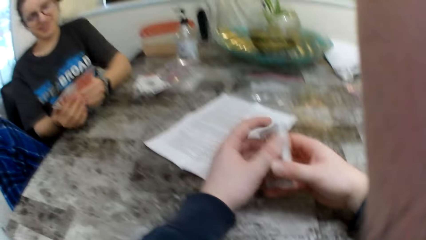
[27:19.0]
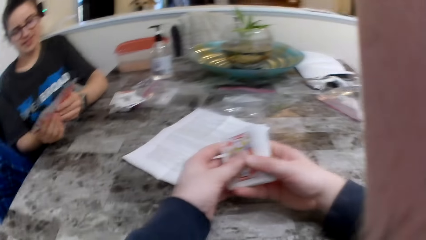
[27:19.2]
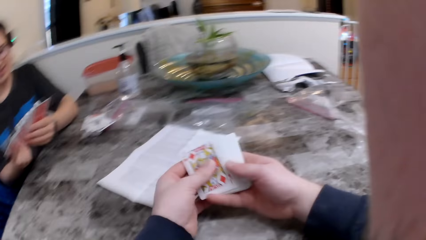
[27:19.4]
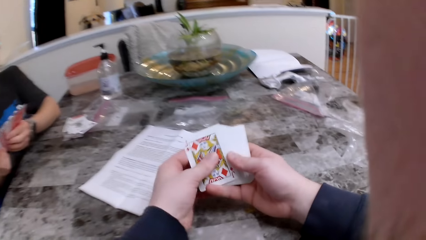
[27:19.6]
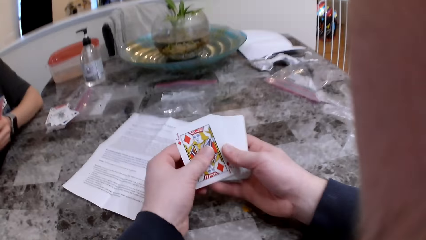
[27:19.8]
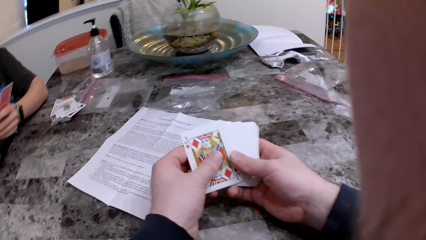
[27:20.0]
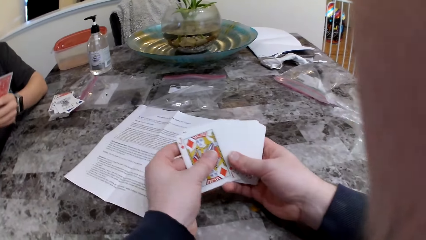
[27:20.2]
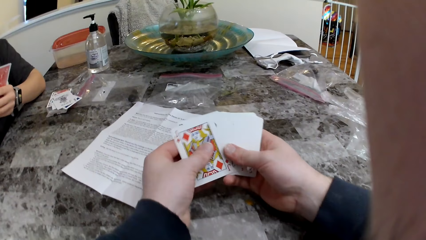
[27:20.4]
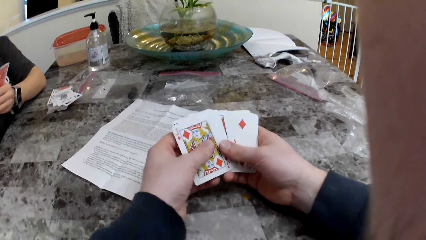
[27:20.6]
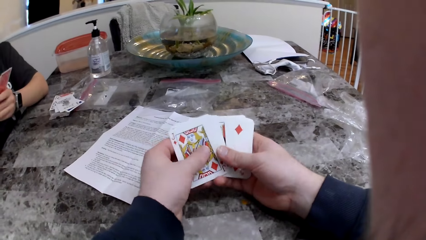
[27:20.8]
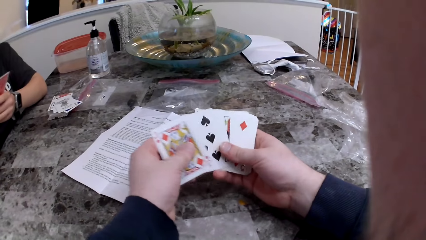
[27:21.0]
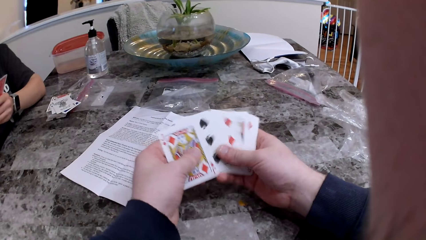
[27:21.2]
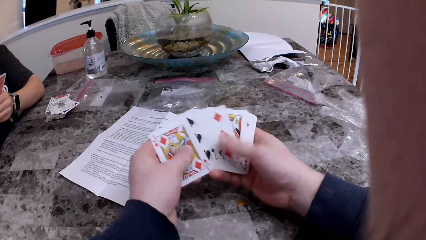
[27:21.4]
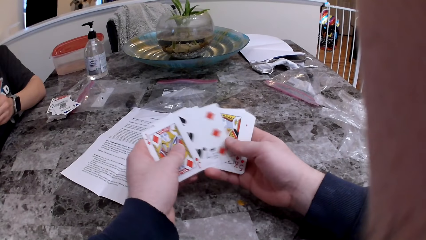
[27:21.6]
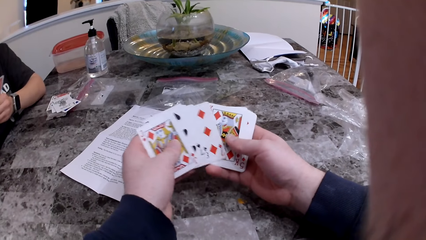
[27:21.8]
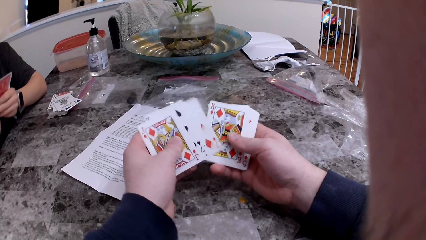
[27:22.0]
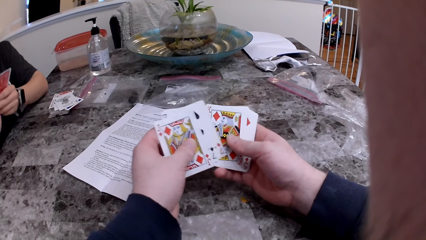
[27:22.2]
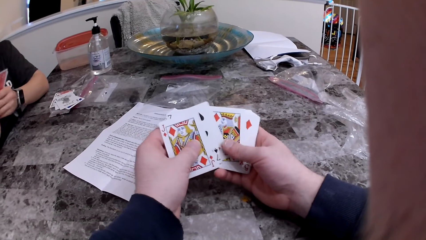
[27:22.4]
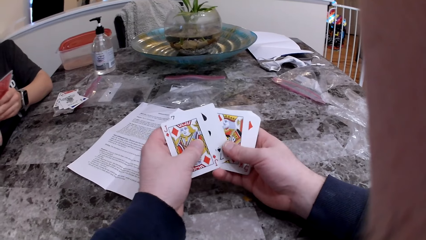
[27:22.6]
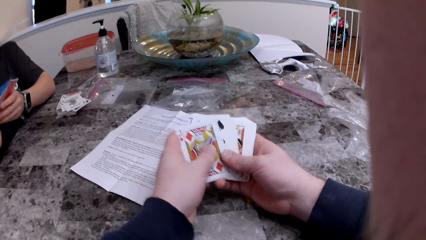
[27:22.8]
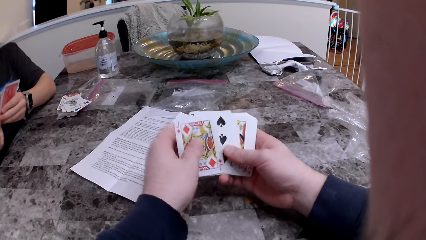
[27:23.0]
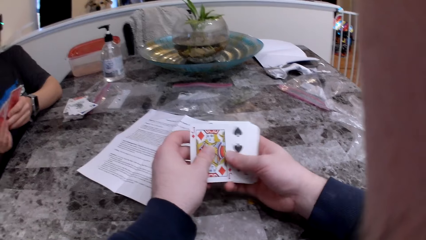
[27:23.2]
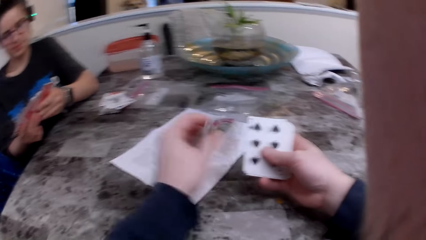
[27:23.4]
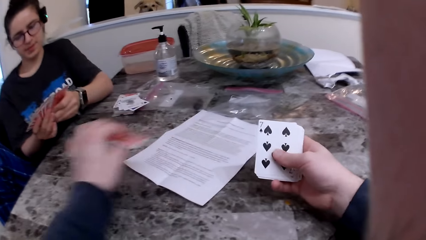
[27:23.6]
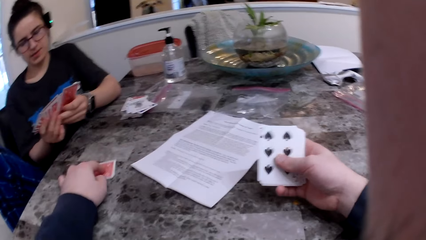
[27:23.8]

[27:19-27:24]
The woman checks the cards. The camera wearer plays the cards with the woman. They check the cards.

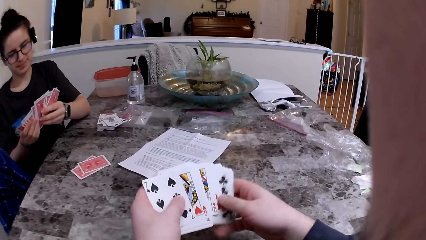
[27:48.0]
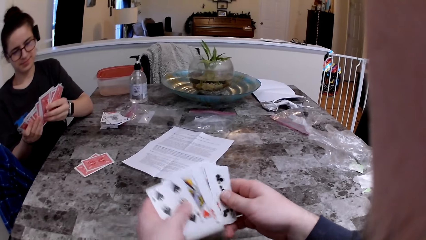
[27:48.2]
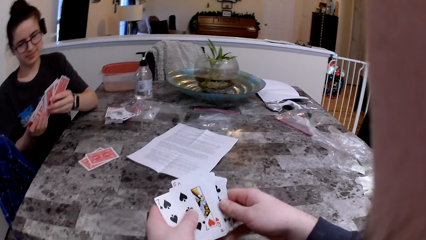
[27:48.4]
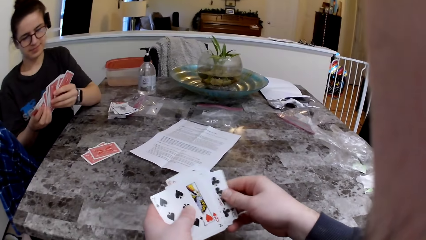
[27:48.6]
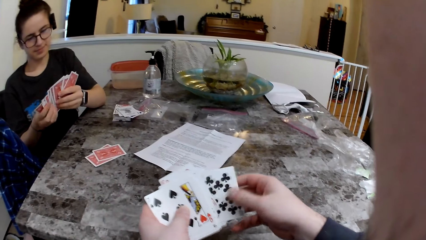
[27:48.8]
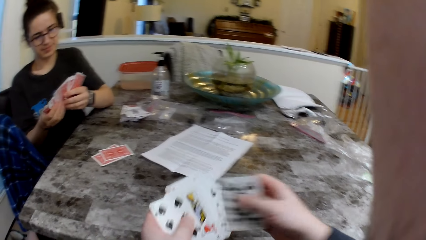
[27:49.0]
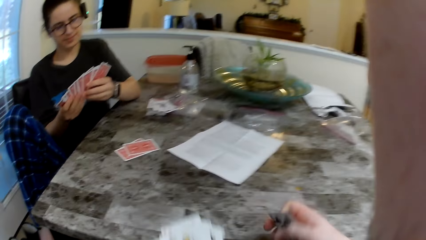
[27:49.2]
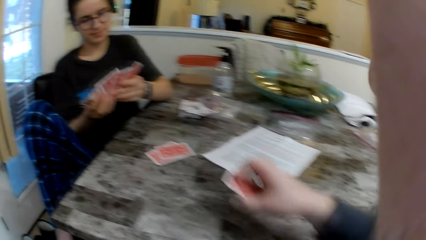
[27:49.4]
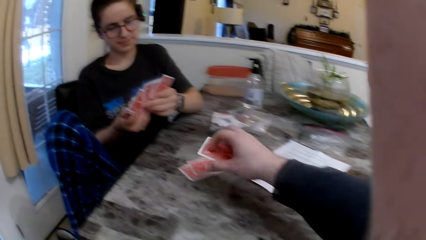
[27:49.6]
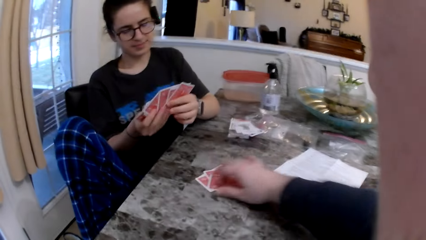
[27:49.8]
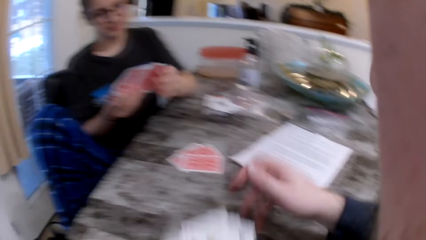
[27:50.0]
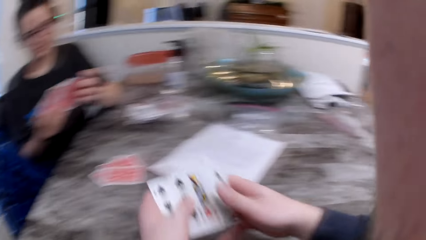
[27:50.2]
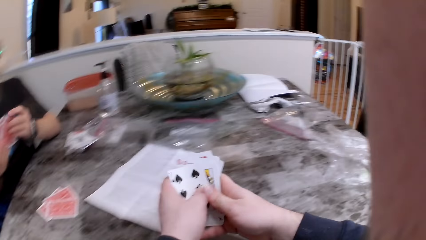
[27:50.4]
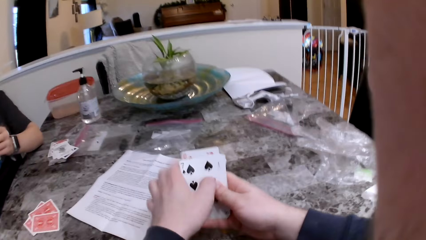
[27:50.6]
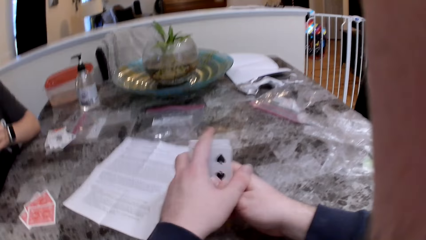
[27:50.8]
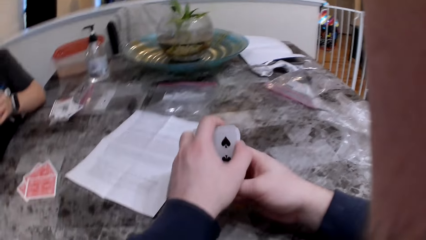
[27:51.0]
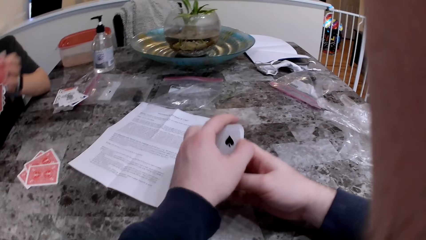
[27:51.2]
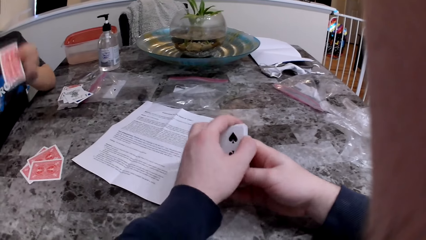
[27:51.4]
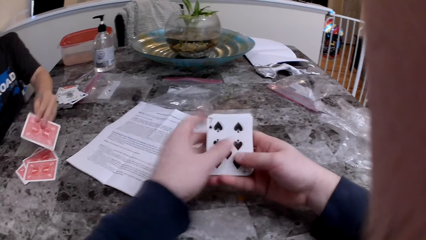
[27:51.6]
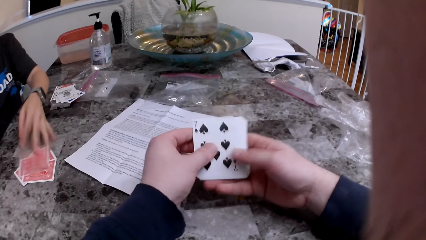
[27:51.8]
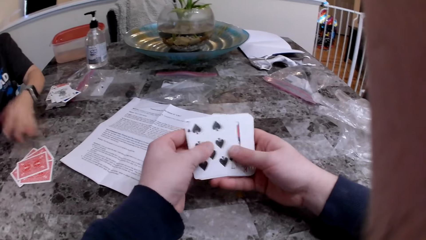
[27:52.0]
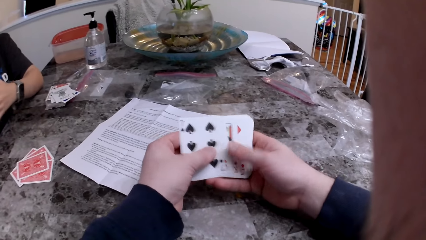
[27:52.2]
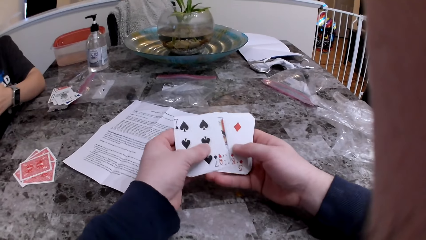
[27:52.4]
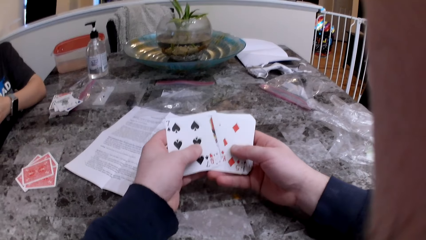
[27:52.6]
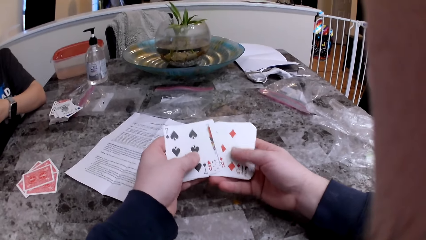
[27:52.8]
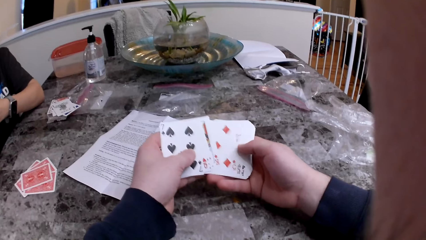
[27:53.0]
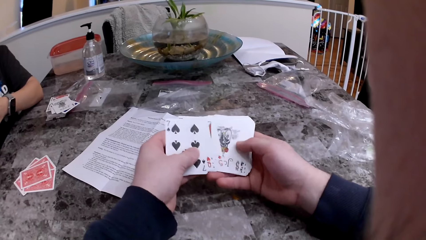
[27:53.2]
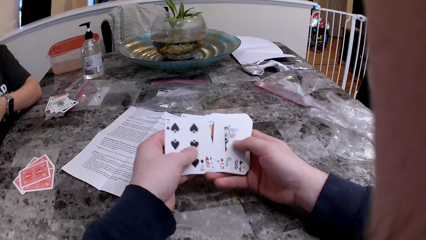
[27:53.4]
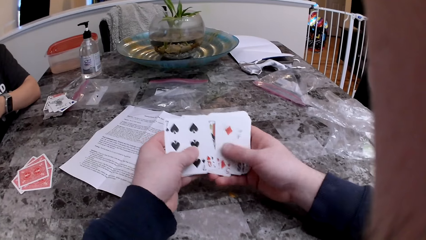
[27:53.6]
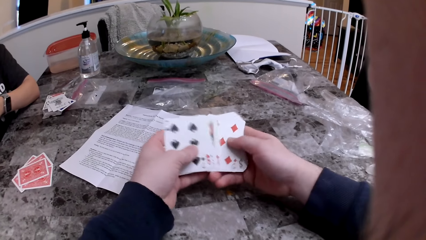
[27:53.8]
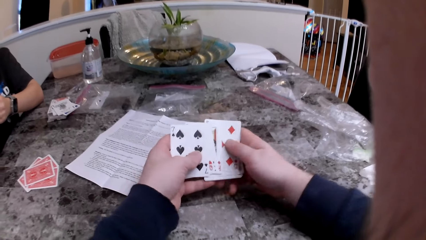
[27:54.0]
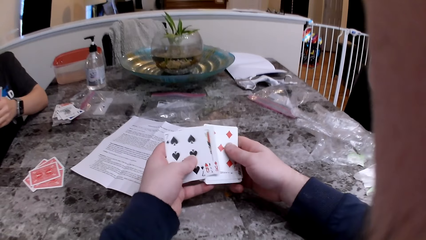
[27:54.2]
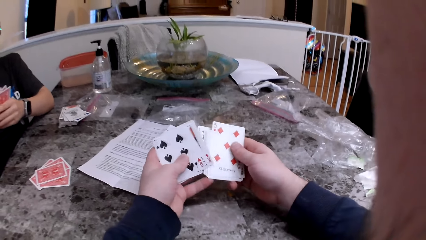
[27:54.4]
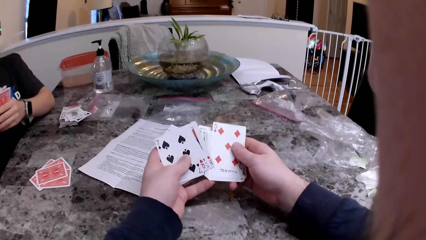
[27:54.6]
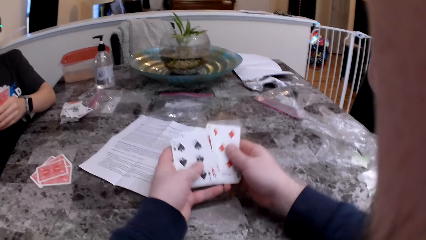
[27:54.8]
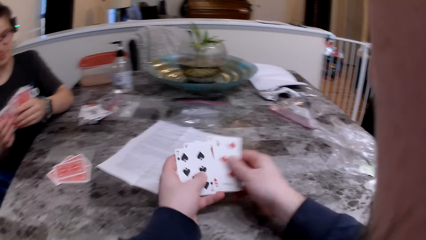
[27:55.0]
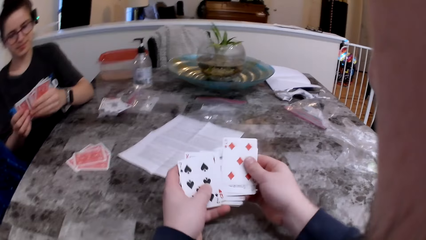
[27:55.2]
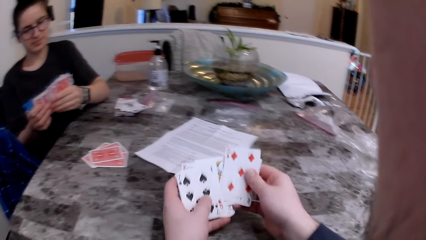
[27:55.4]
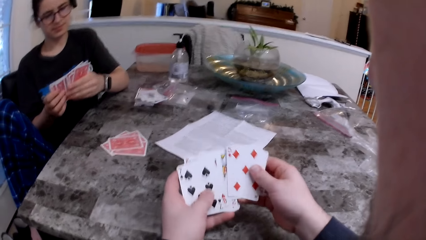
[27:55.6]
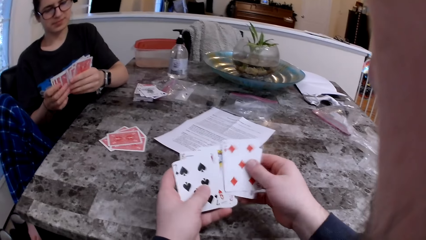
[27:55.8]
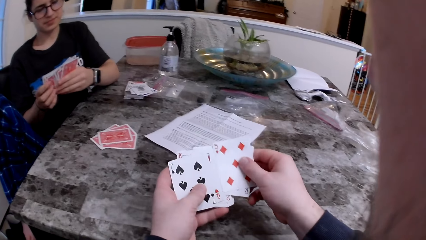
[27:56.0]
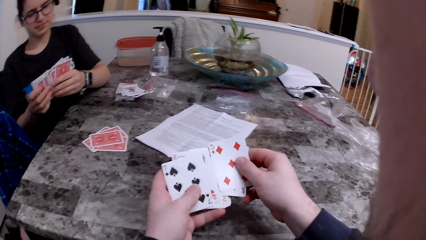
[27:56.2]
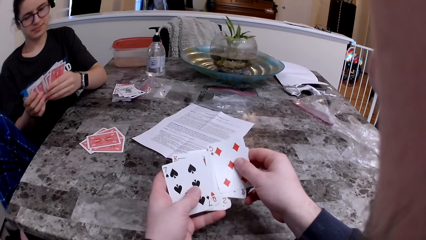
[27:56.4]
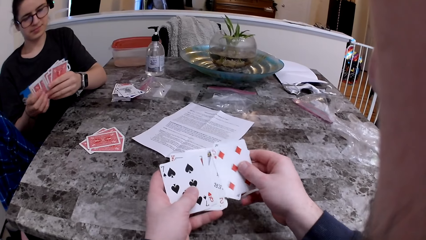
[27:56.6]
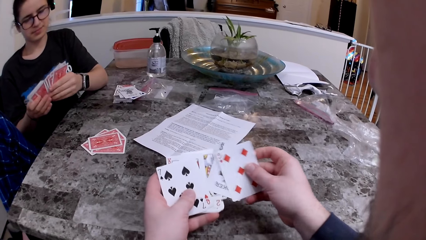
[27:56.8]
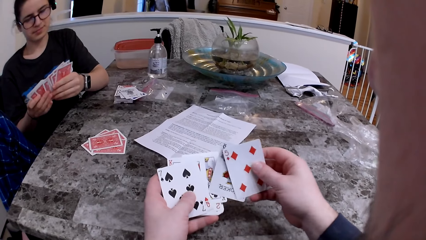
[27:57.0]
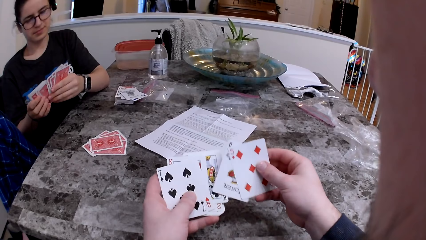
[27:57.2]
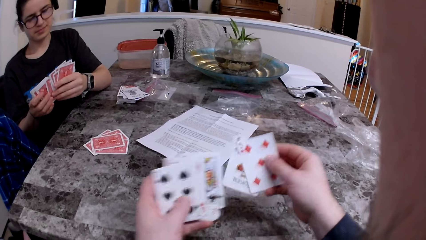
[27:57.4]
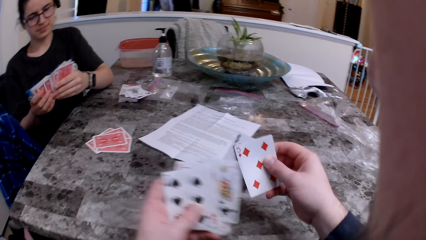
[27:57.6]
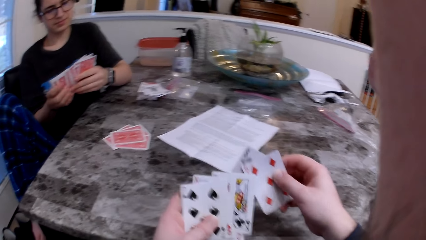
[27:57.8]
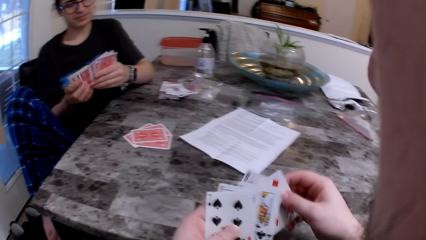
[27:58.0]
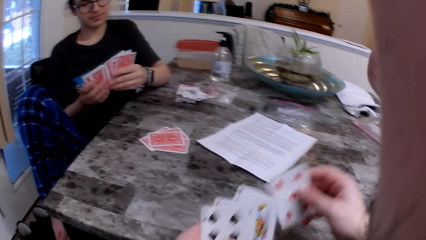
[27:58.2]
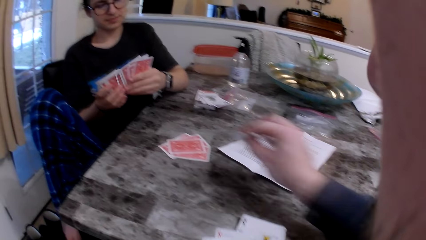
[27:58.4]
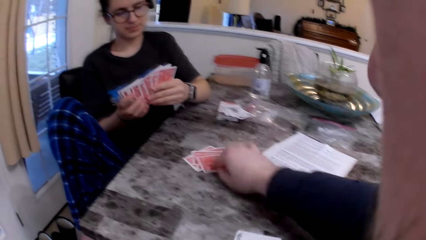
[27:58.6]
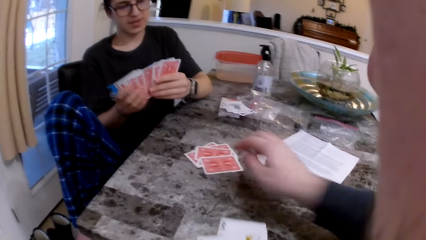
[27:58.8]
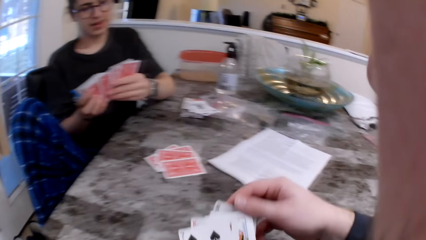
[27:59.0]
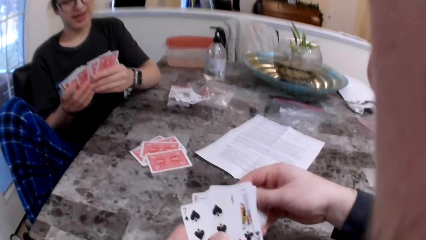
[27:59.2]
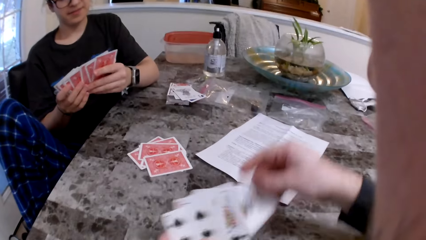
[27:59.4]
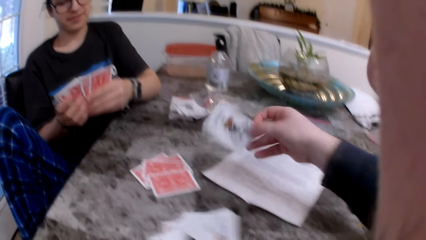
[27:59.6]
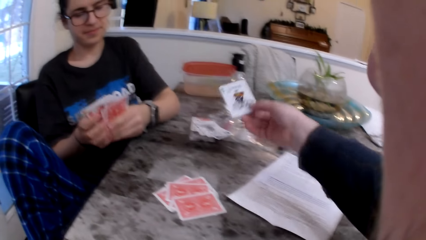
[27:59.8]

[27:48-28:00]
The camera wearer puts the card on the table. The woman puts the card on the table. The camera wearer puts the card on the table.
